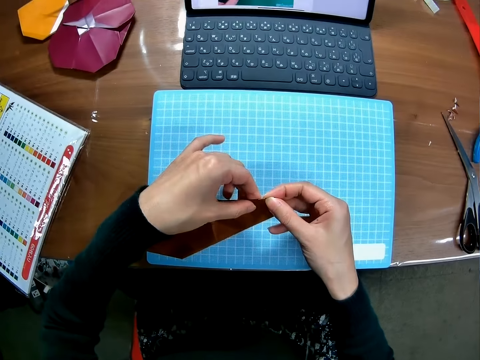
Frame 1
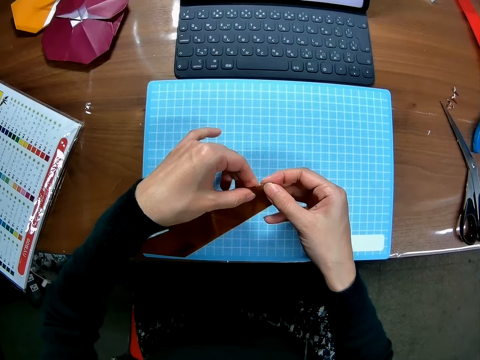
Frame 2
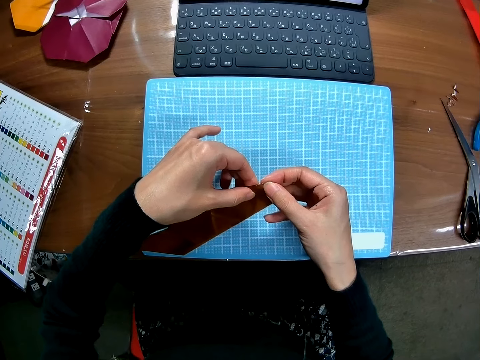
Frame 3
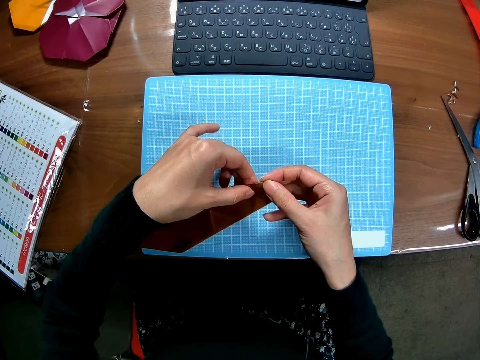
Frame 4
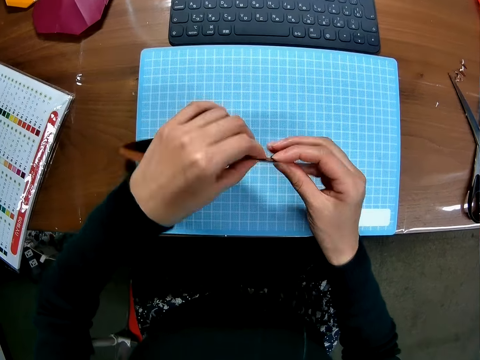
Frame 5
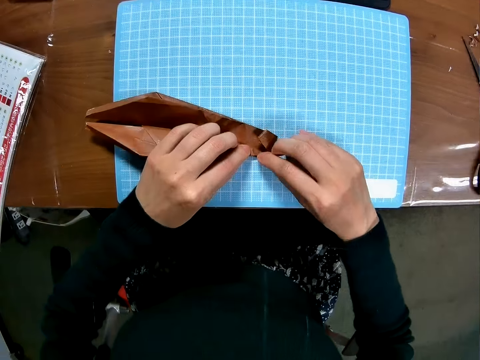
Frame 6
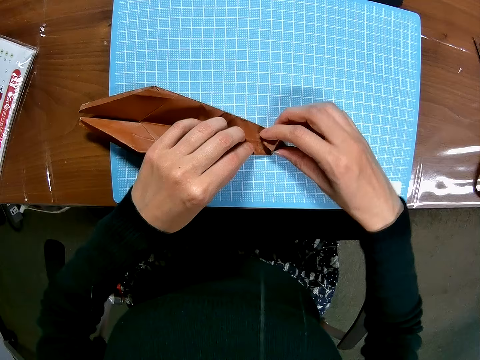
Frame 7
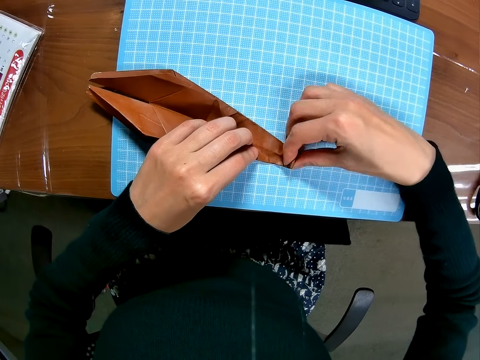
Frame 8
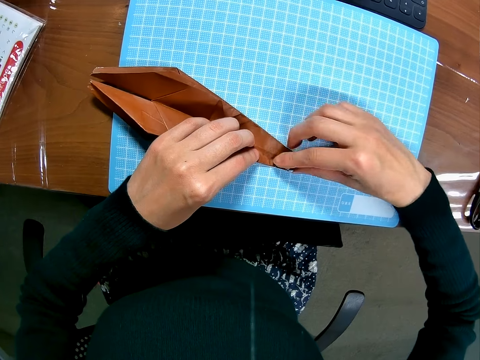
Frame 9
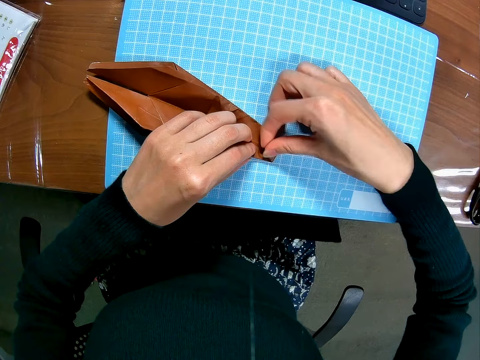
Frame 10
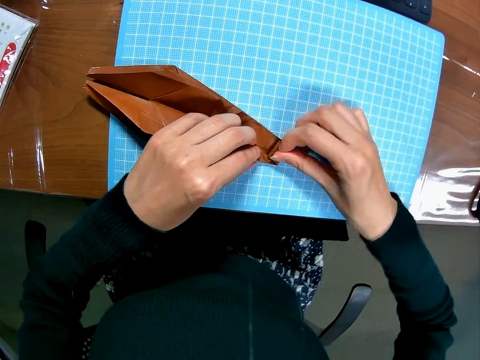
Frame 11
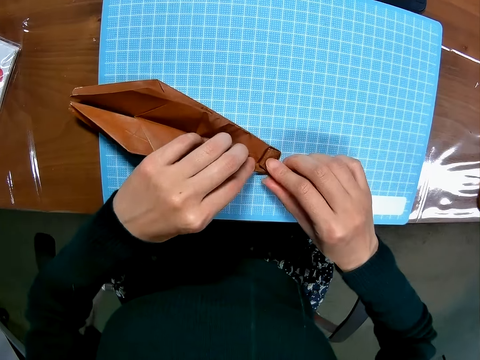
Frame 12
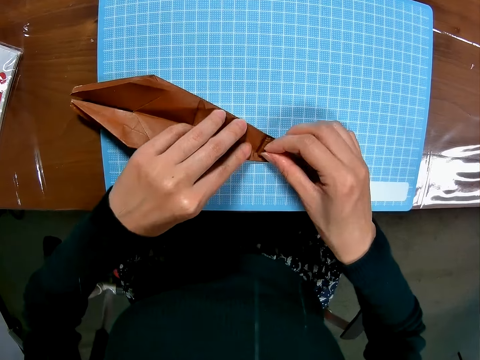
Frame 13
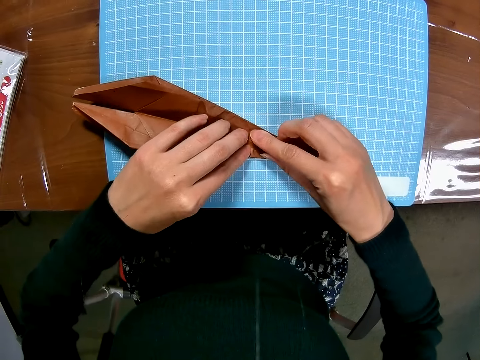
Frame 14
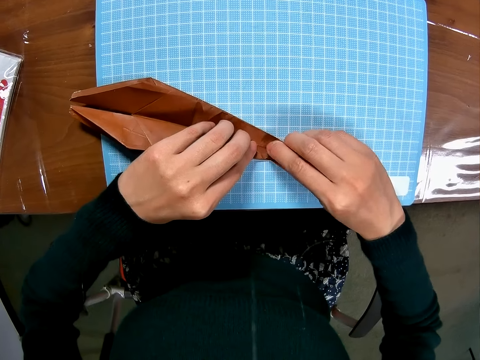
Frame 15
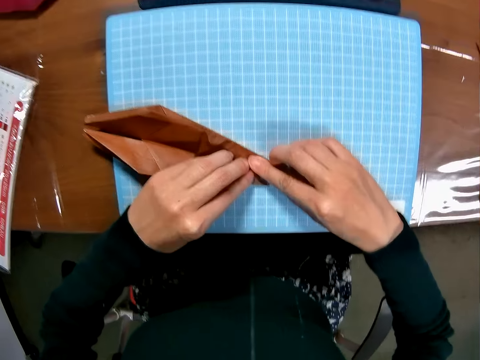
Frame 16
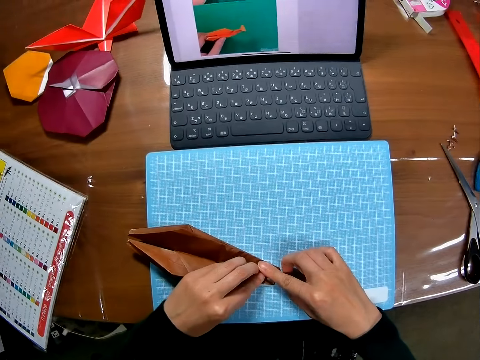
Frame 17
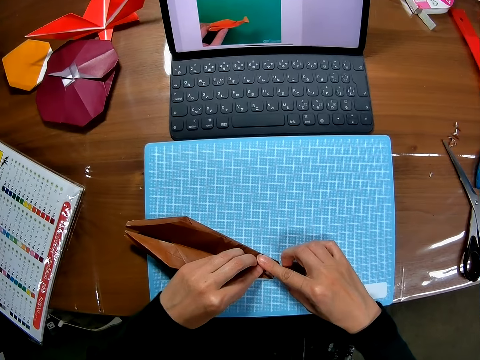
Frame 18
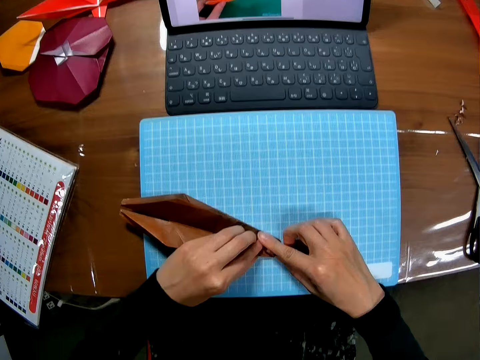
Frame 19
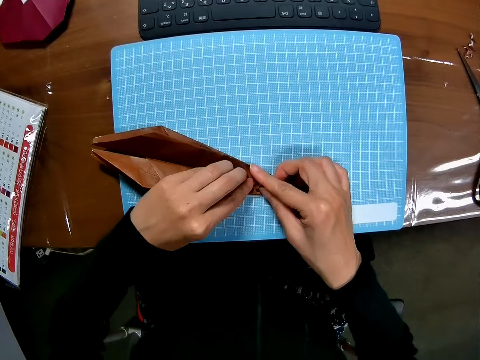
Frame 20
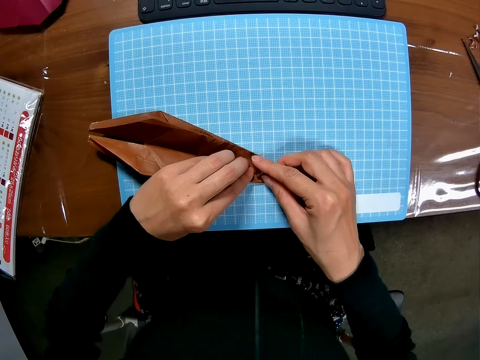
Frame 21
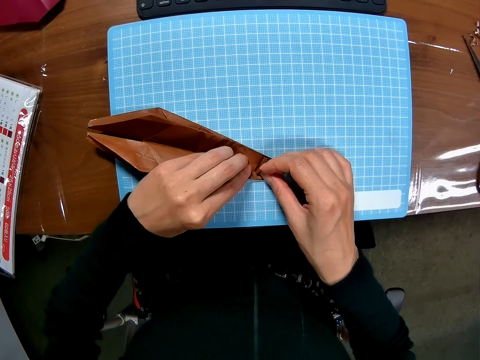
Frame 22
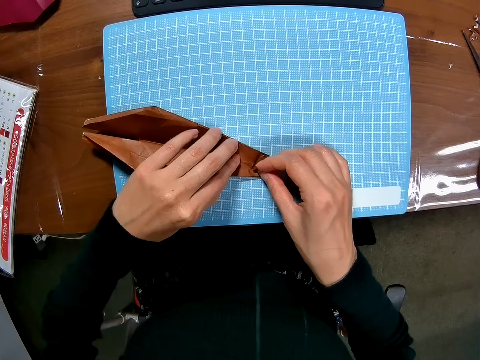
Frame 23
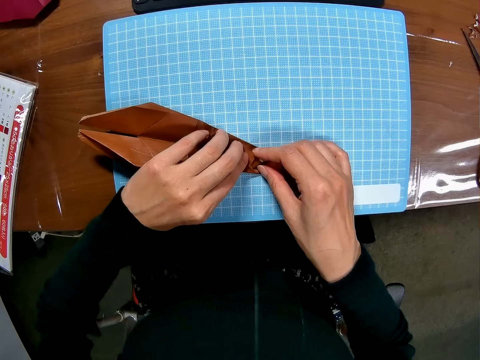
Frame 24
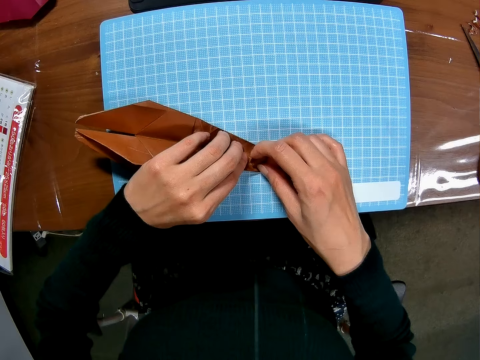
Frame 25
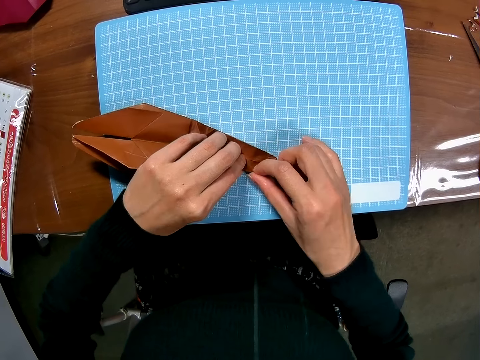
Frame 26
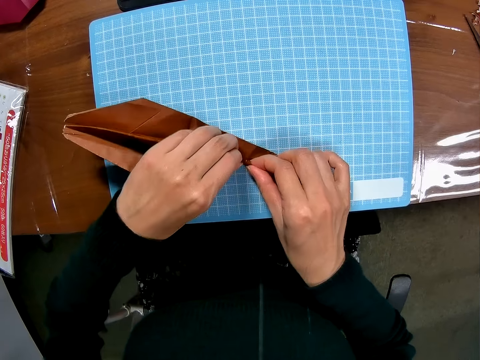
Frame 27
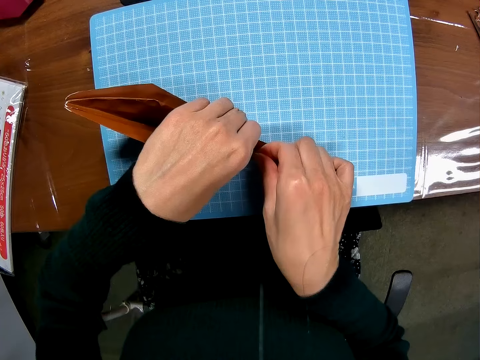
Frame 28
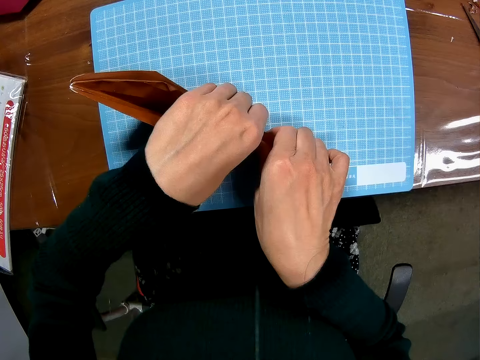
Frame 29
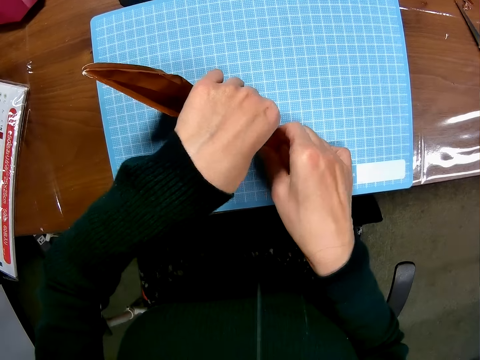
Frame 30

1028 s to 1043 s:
The camera wearer looks at the laptop. They drop the piece of paper or craft model on the cutting sheet with both hands. They fold the edges of the piece of paper on the cutting sheet with both hands. They look at the laptop. They fold the edges of the craft model.

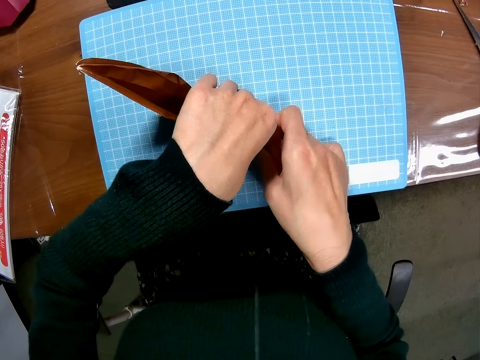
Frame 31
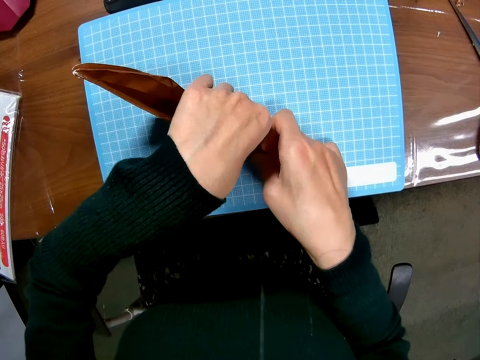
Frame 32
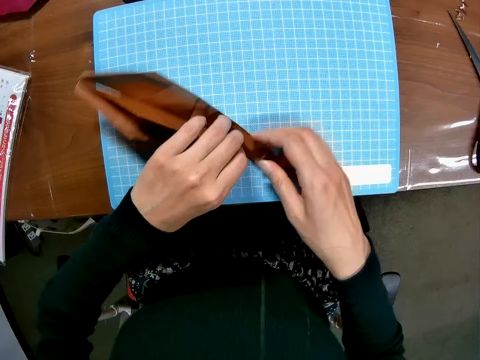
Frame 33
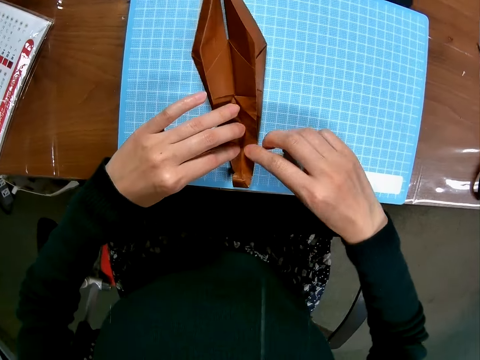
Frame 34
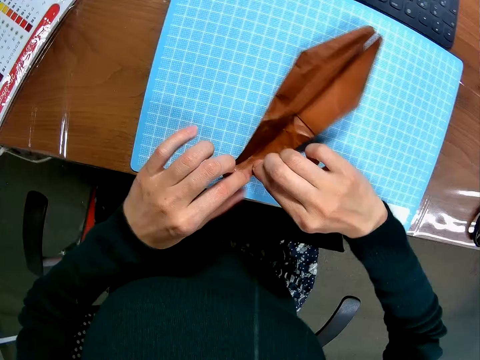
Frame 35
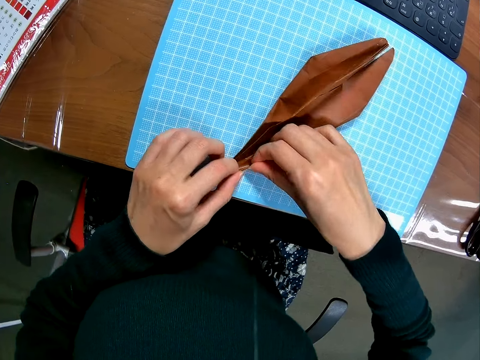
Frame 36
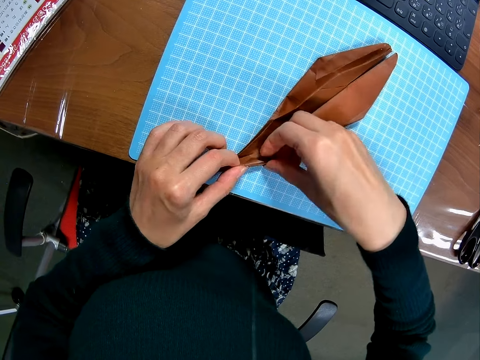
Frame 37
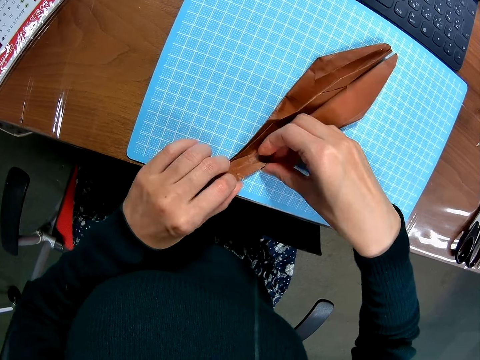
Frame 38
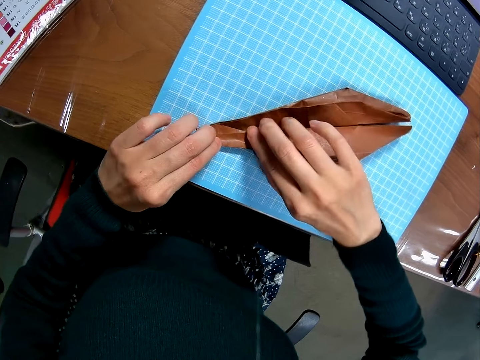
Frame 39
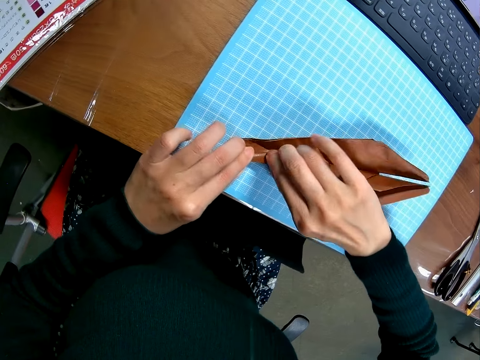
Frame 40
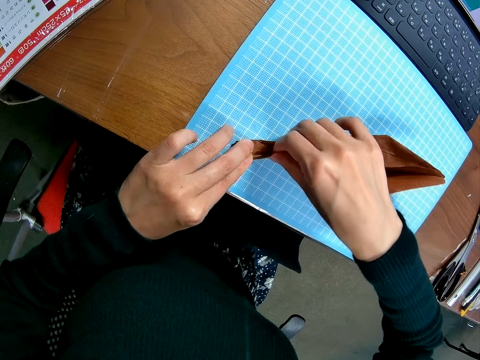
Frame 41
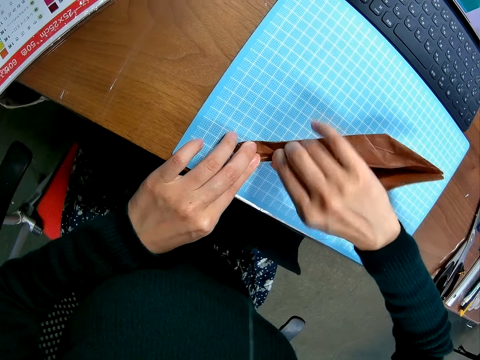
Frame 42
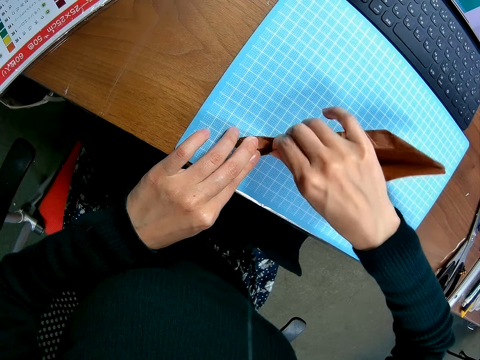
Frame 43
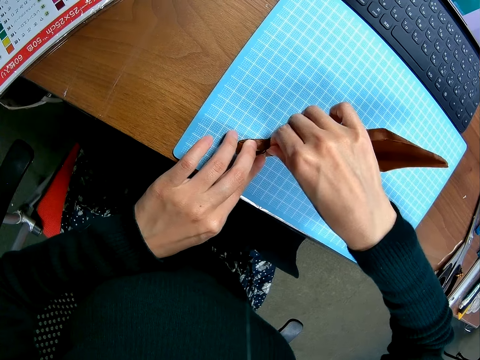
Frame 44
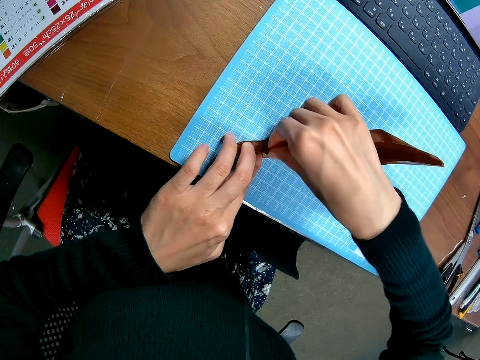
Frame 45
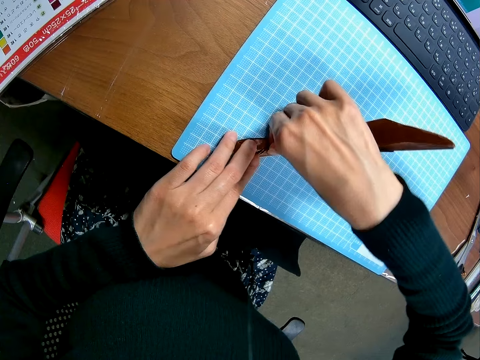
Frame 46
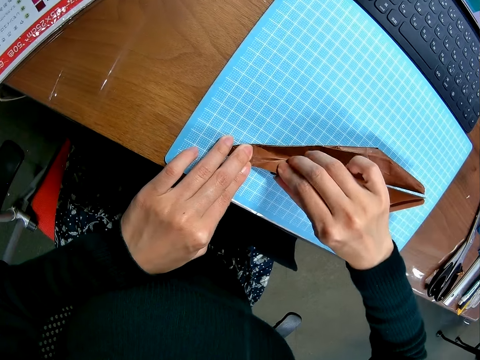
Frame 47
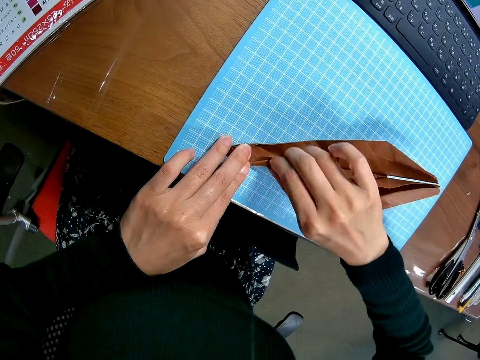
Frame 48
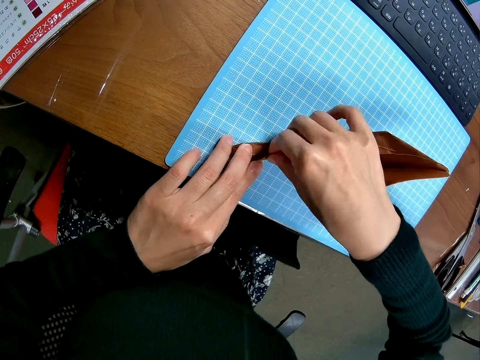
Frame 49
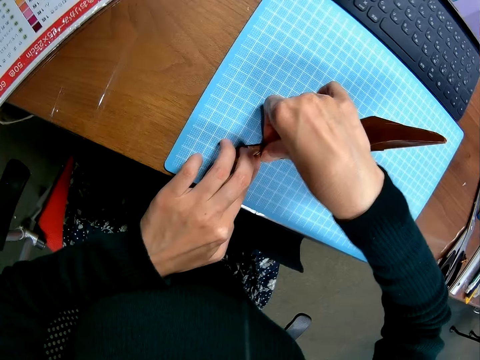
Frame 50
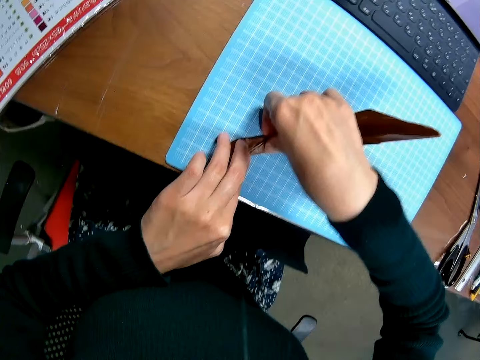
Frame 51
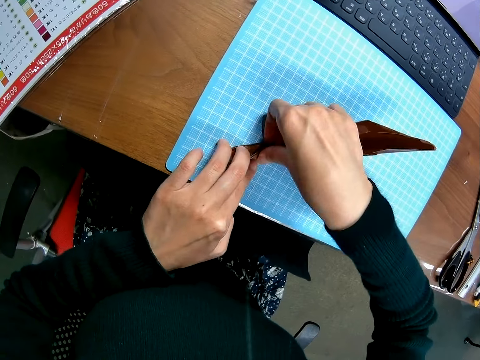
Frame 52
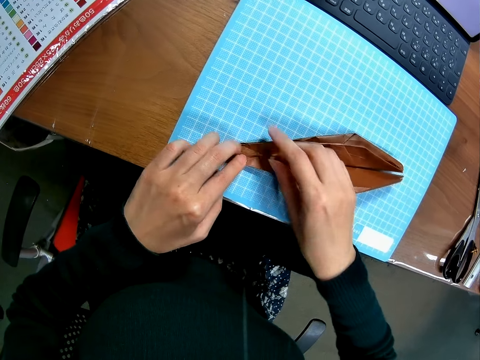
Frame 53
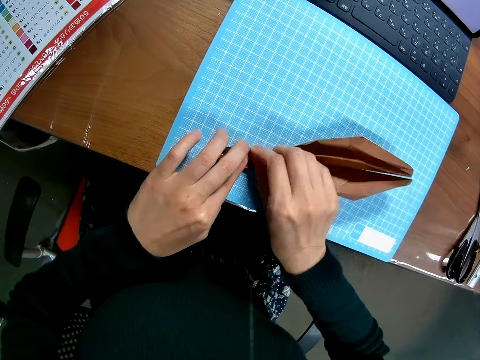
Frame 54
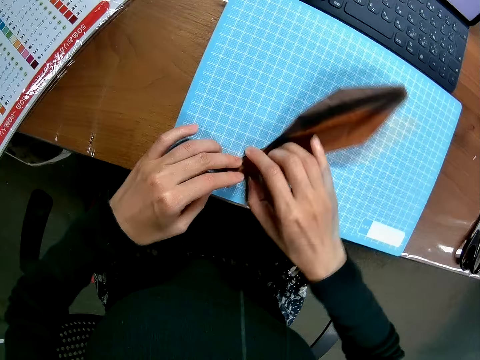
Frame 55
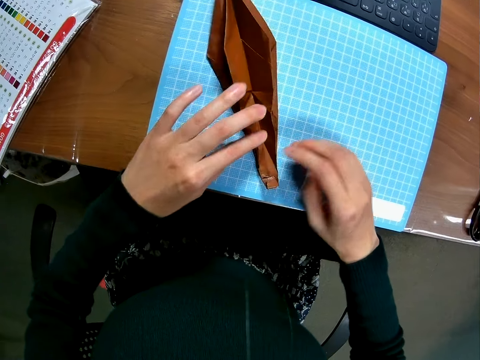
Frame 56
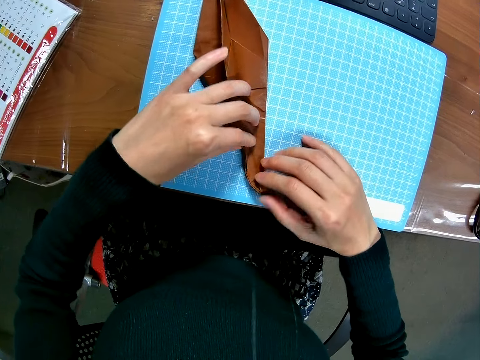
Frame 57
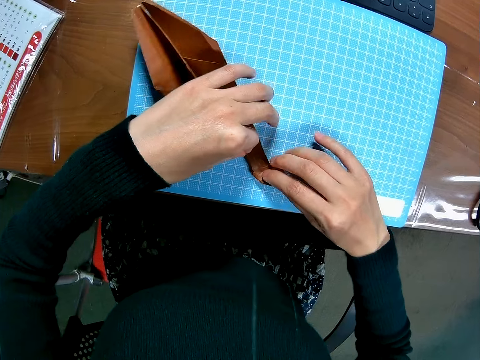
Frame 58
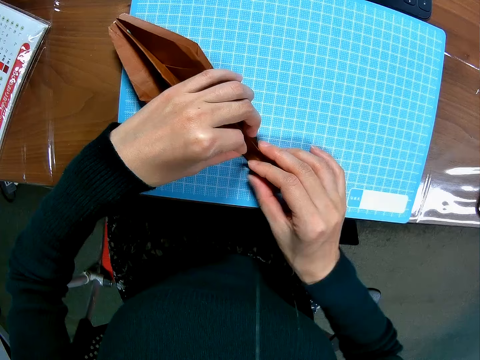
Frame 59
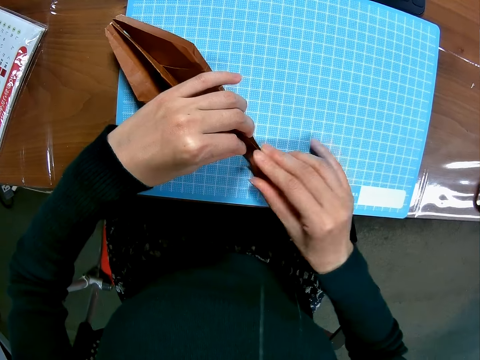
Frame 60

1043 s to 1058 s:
The camera wearer moves the craft model on the table. They fold the edges of the craft model. They move the craft model on the table. They fold the edges of the craft model.
